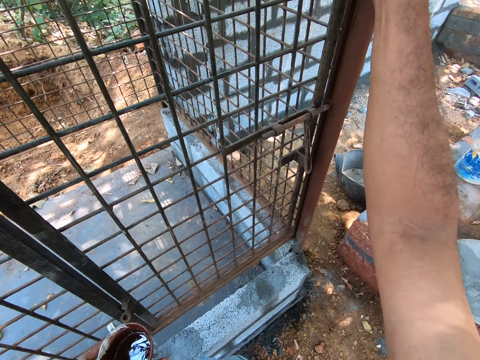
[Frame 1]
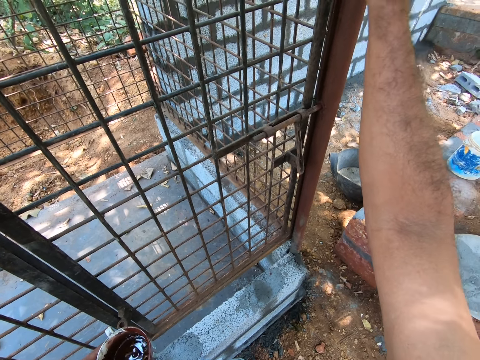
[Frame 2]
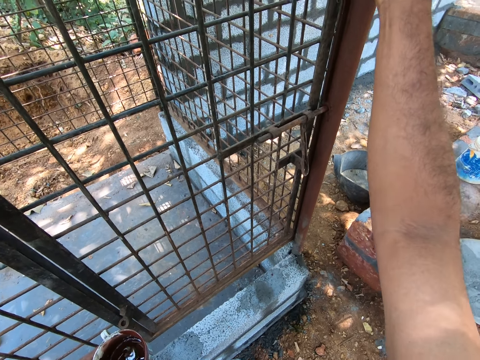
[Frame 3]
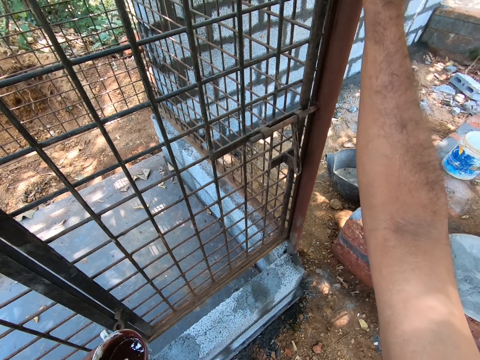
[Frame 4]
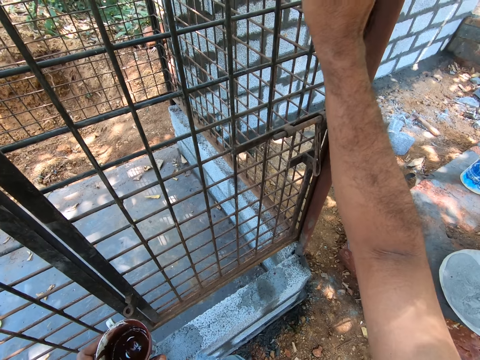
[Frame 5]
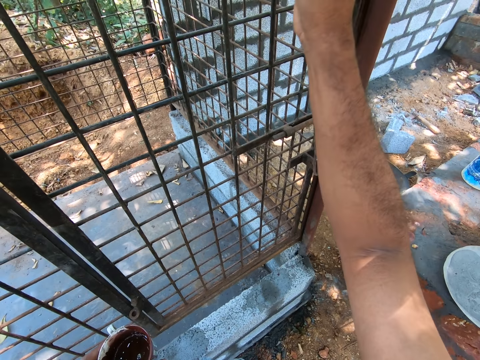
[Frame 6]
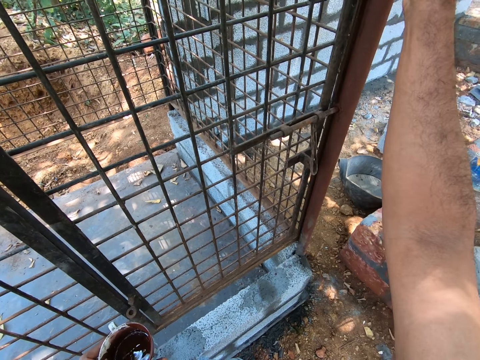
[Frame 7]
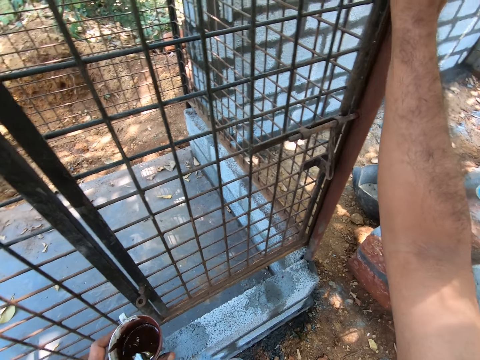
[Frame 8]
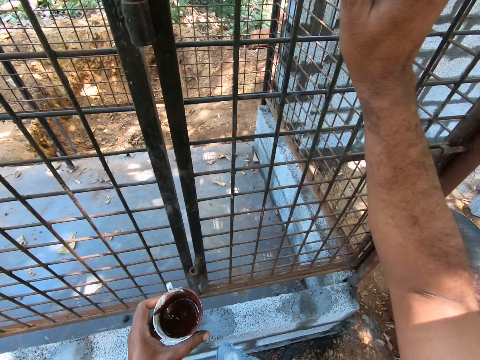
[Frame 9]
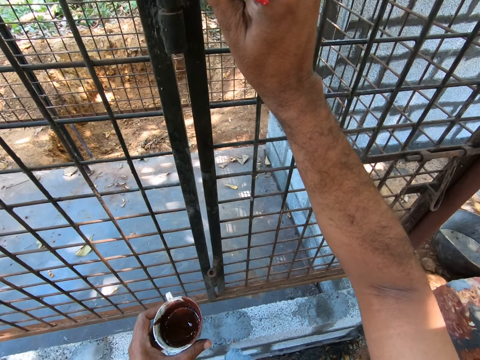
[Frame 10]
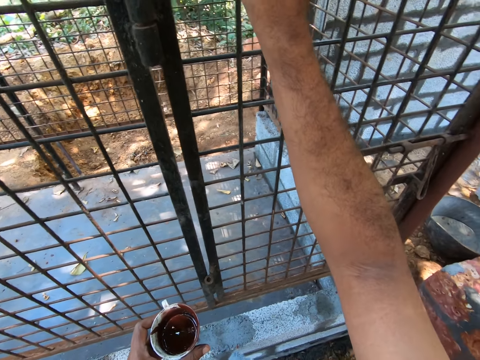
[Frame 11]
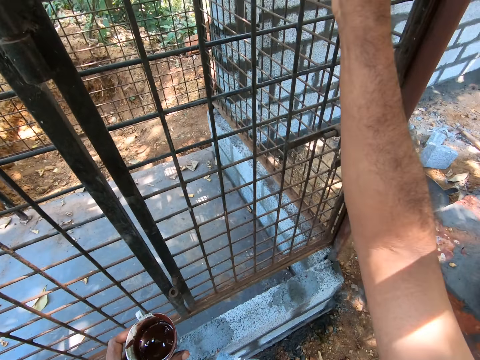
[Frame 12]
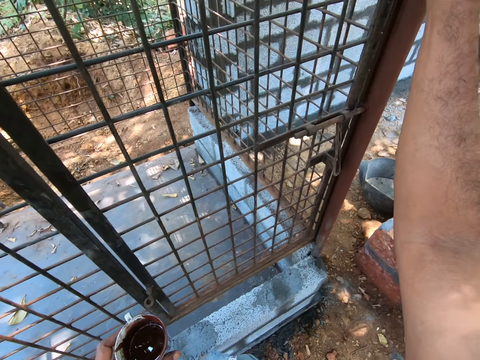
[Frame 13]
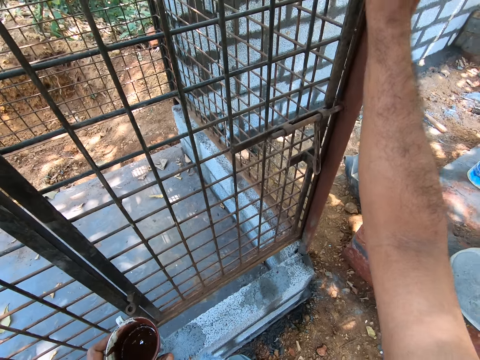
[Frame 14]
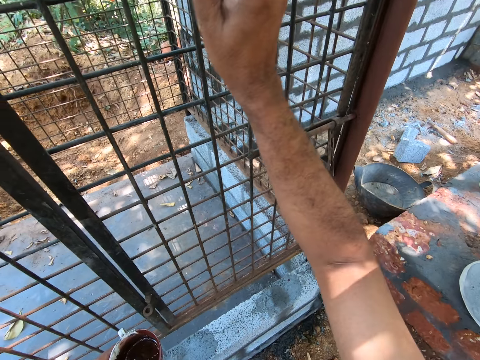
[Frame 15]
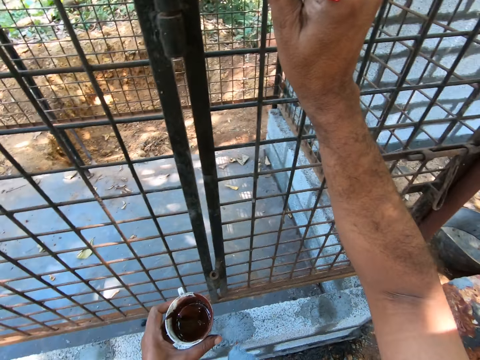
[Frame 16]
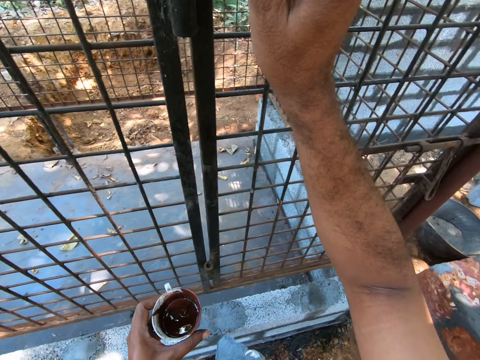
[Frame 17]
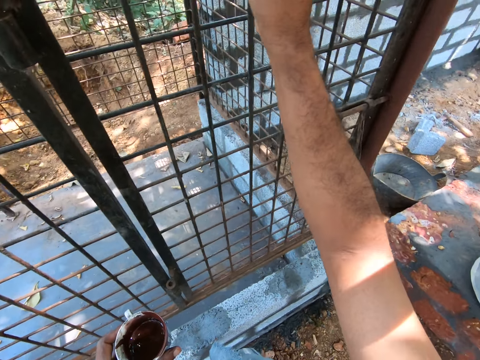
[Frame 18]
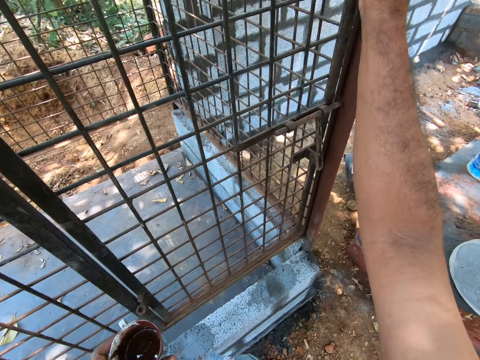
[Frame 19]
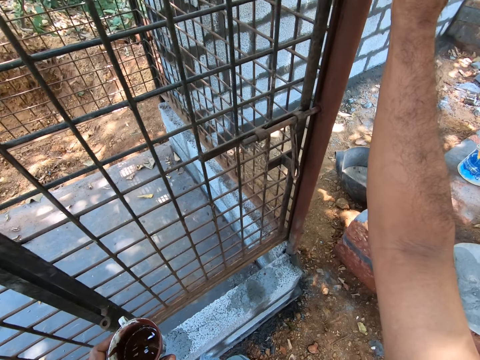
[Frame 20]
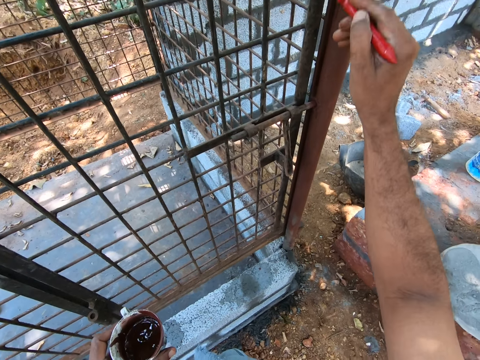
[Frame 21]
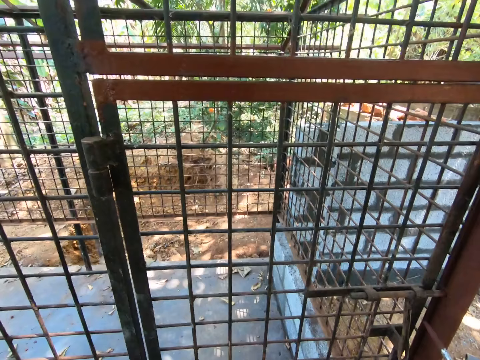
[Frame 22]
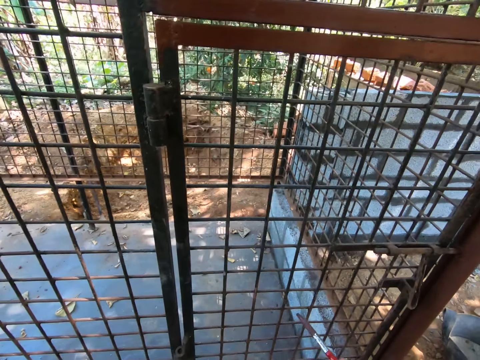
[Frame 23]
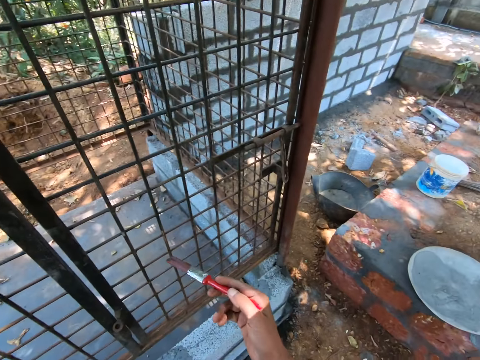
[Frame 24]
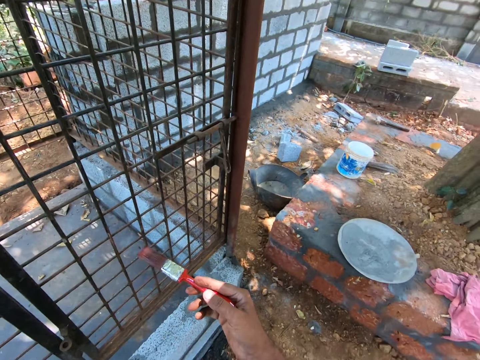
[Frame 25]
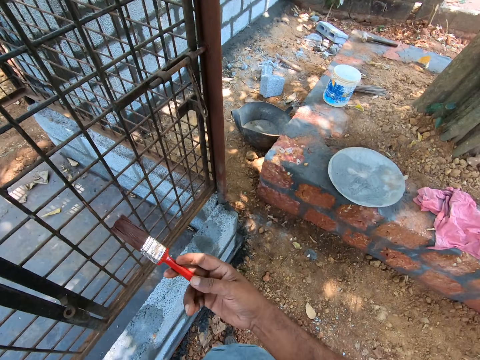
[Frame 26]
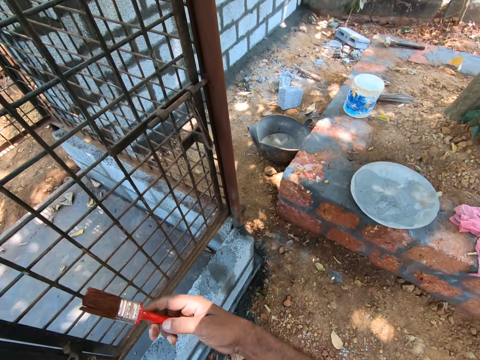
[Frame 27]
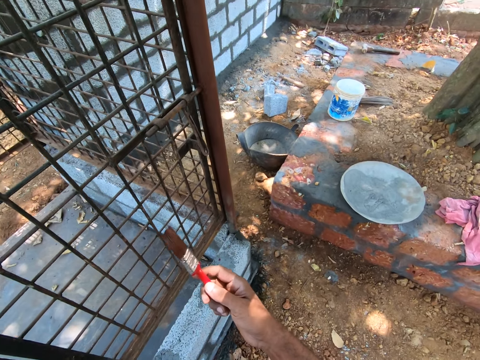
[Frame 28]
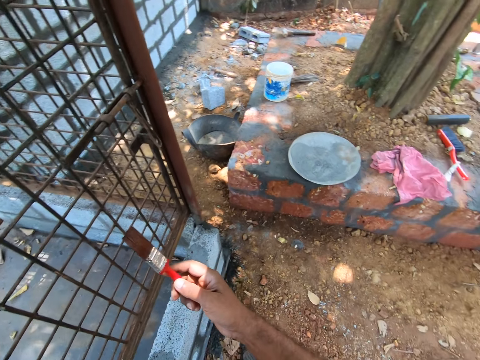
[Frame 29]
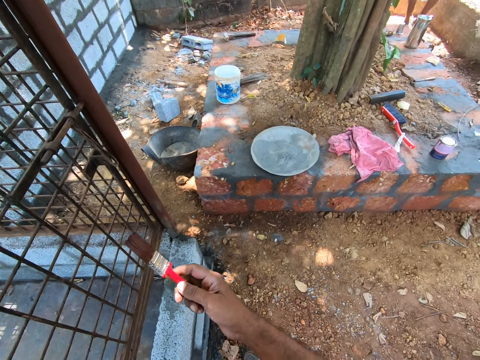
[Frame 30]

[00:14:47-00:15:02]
The camera wearer looks around. They adjust a paint brush in the hand.

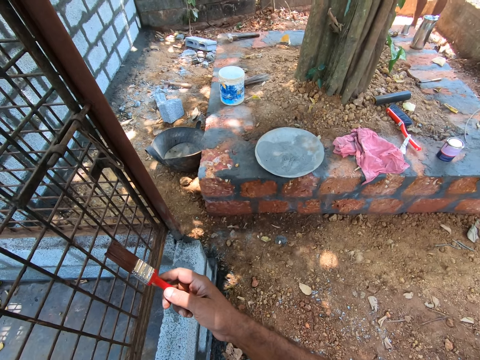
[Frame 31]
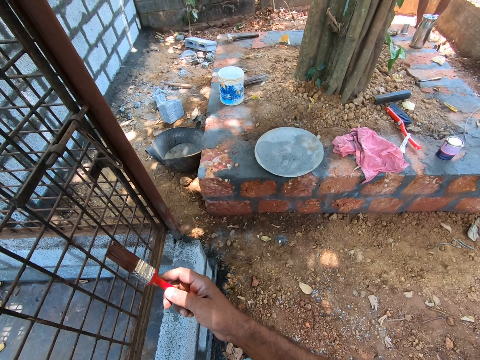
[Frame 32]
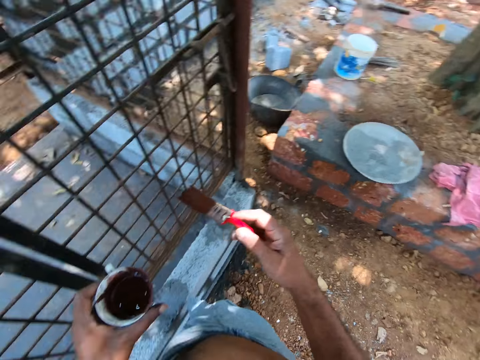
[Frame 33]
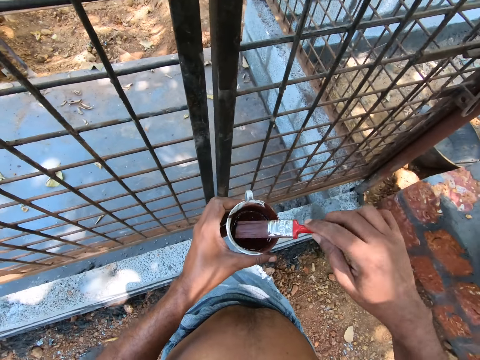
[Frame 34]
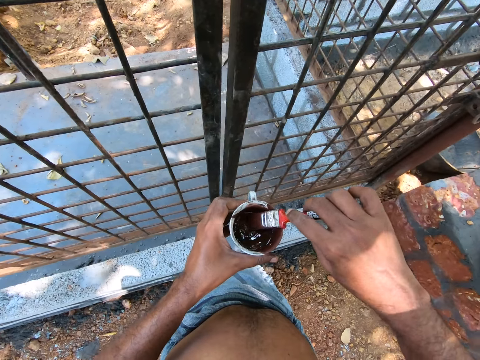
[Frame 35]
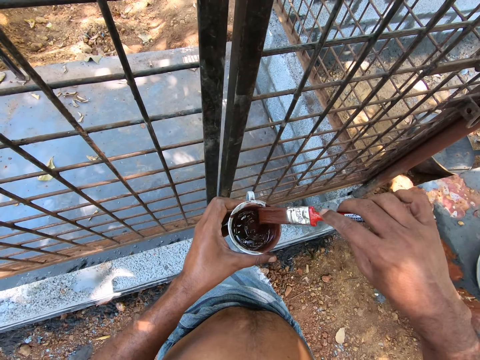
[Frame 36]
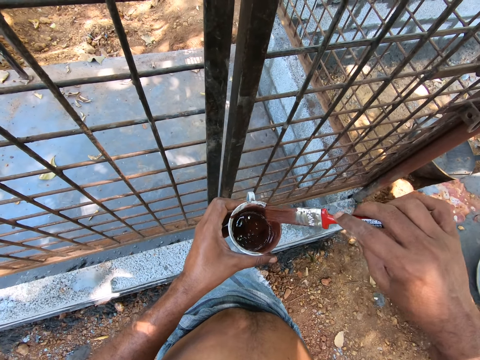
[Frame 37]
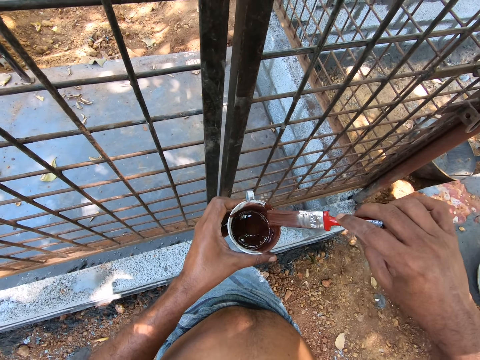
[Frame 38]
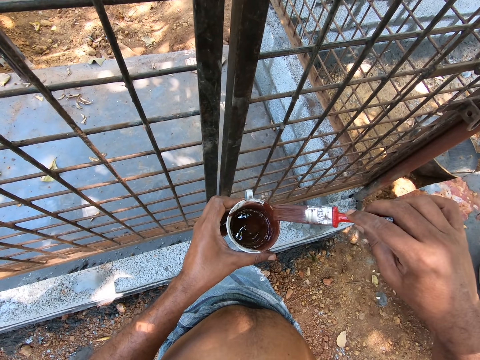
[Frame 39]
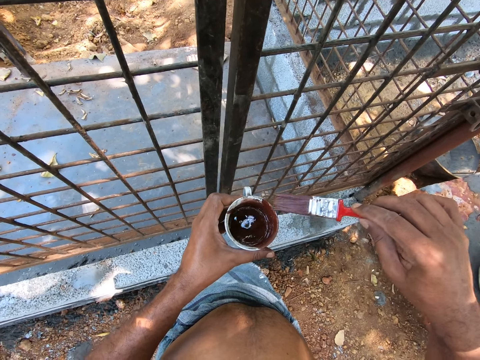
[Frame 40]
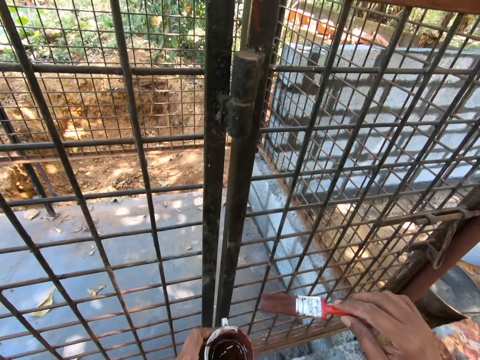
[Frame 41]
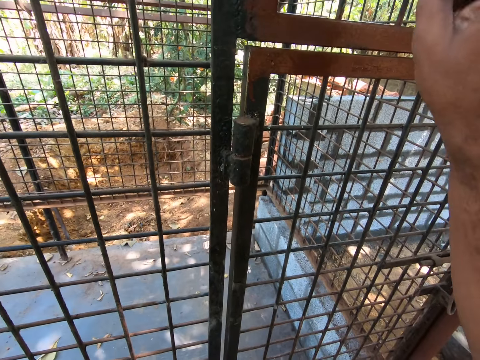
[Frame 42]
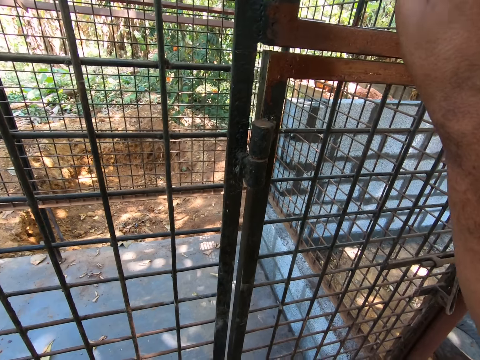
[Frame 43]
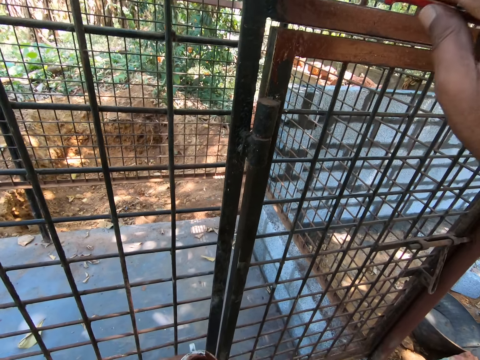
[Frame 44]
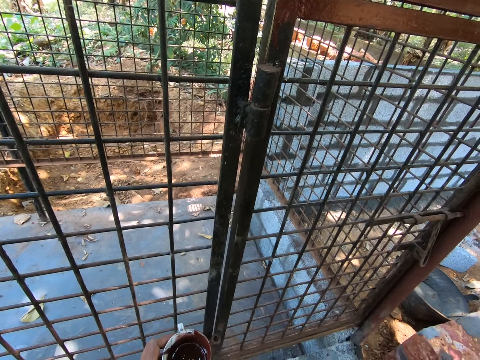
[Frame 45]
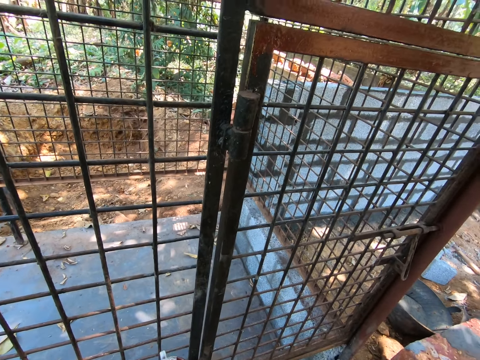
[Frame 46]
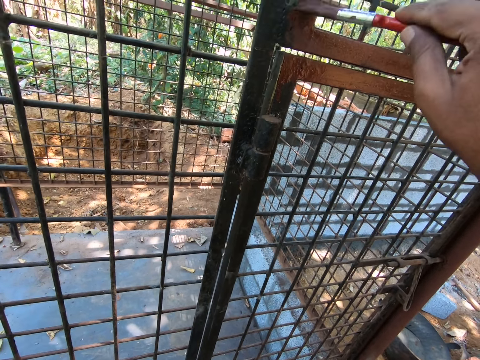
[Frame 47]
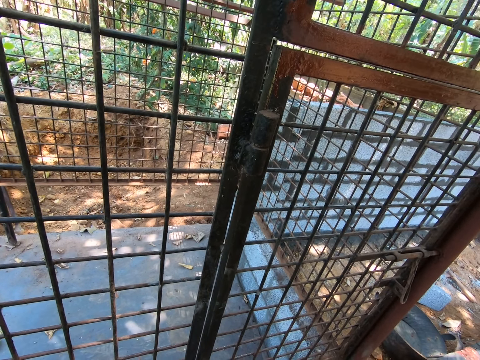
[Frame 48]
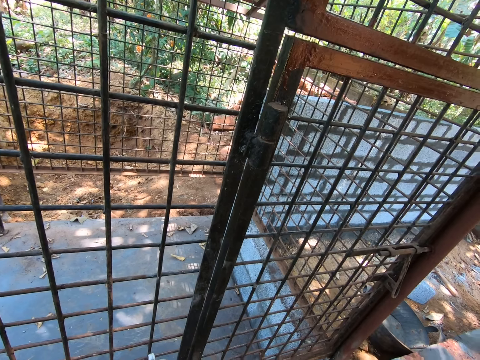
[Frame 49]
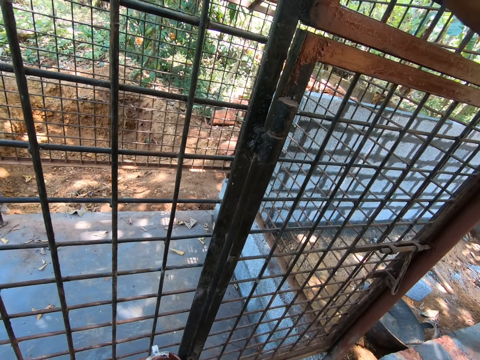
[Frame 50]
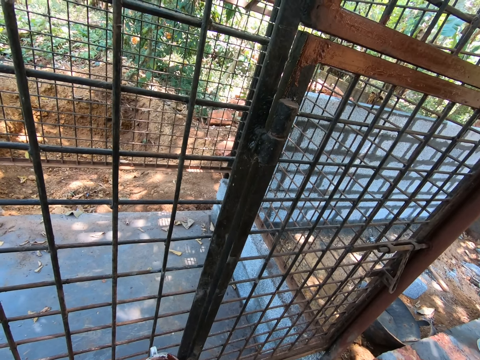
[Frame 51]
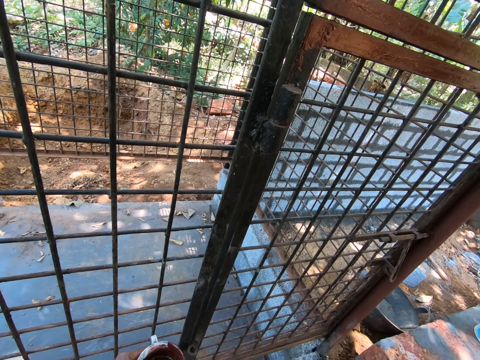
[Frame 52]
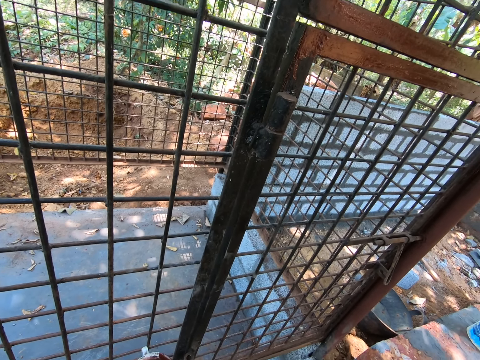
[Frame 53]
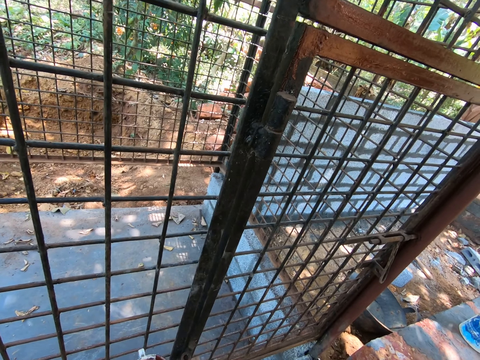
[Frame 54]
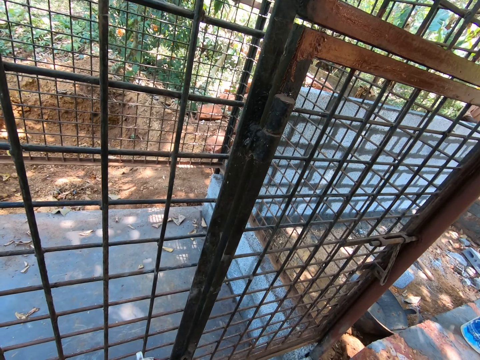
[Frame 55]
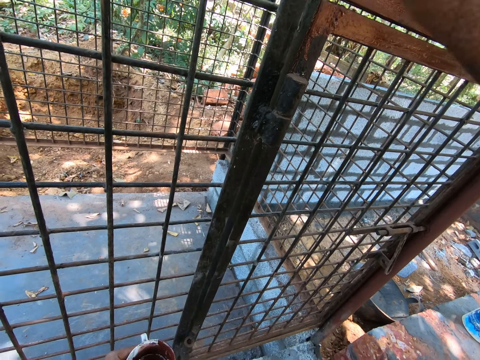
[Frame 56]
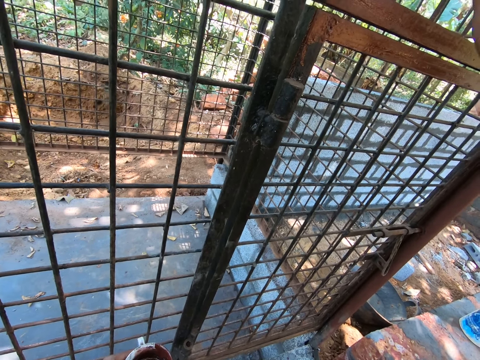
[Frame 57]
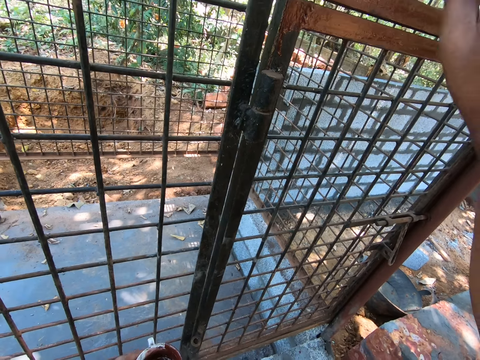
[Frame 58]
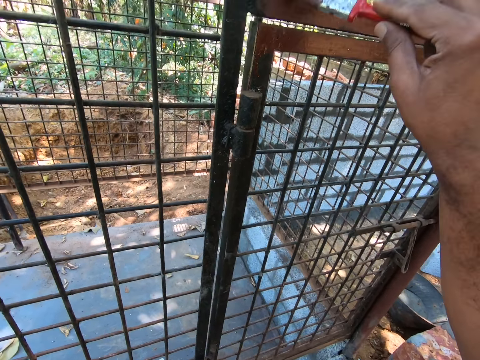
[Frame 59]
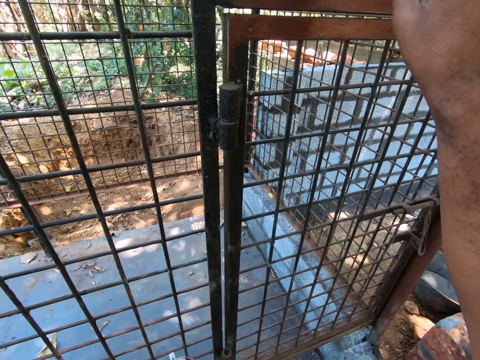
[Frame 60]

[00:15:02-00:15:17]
The camera wearer turns around. They dip the paintbrush in the paint. They wipe the paint brush on the cup. They paint the metal using a brush.
